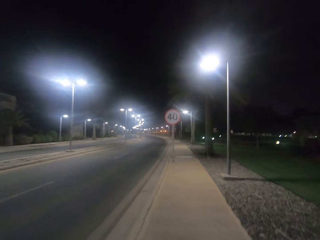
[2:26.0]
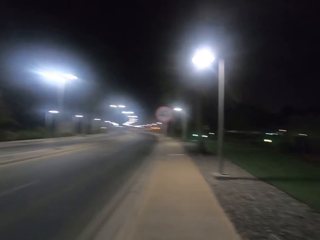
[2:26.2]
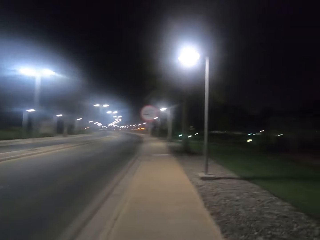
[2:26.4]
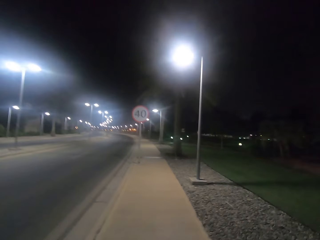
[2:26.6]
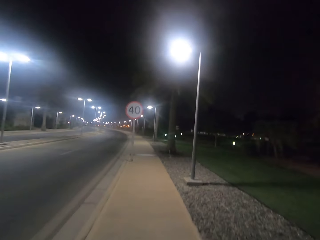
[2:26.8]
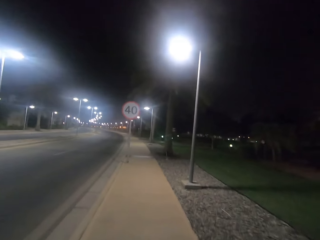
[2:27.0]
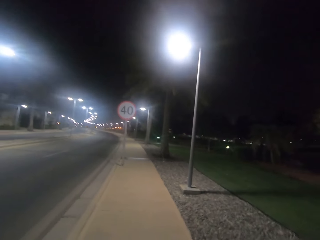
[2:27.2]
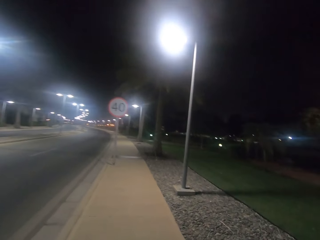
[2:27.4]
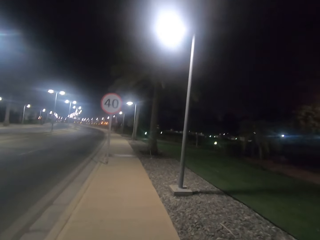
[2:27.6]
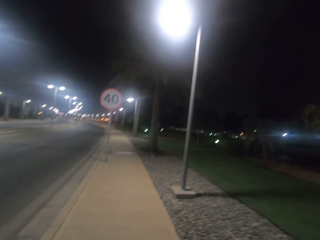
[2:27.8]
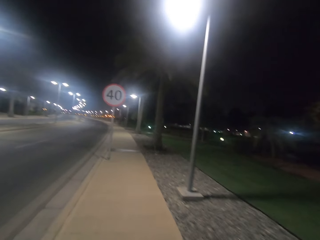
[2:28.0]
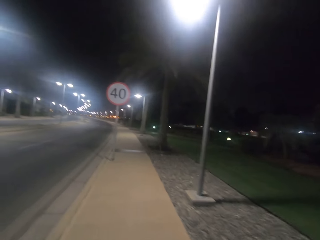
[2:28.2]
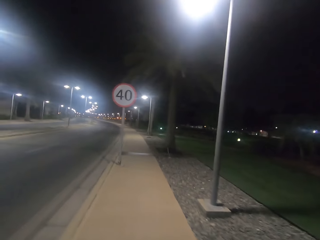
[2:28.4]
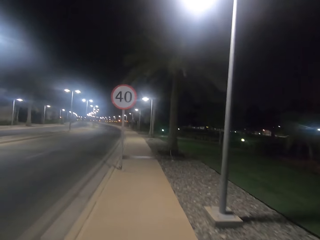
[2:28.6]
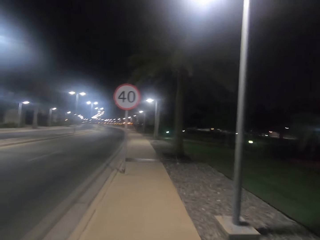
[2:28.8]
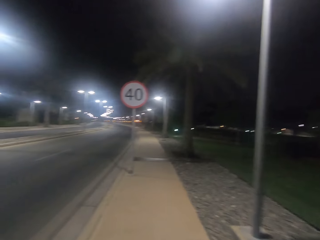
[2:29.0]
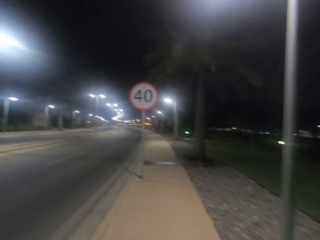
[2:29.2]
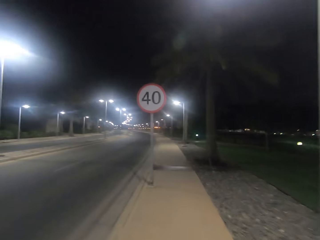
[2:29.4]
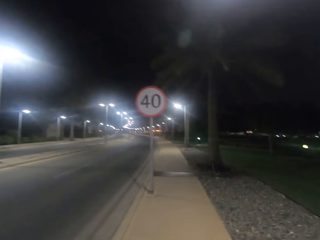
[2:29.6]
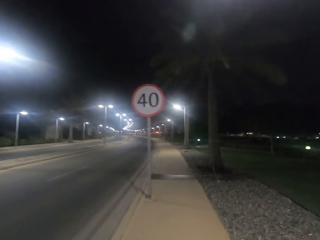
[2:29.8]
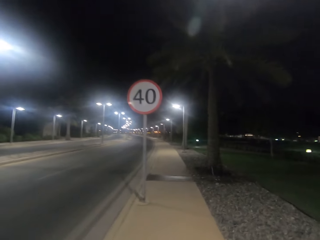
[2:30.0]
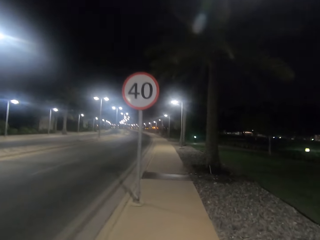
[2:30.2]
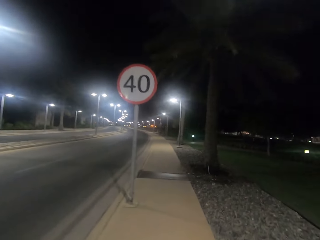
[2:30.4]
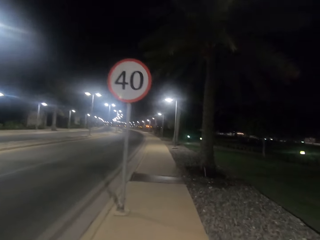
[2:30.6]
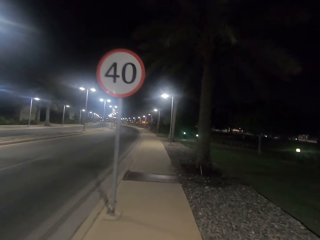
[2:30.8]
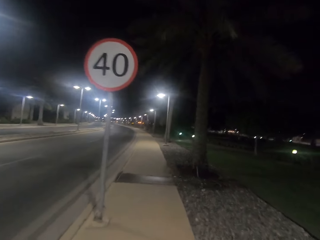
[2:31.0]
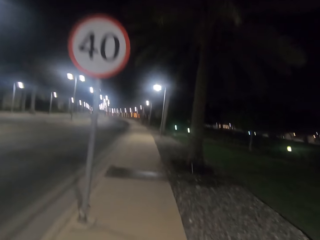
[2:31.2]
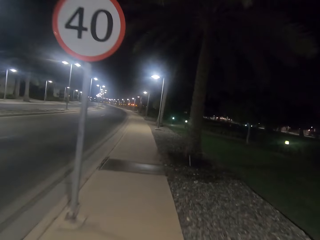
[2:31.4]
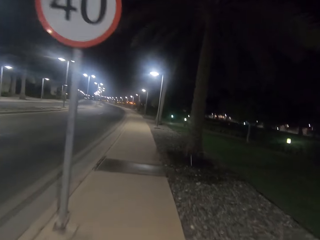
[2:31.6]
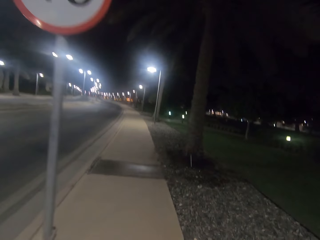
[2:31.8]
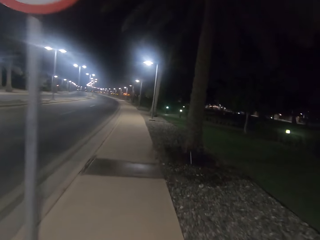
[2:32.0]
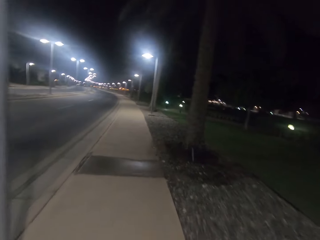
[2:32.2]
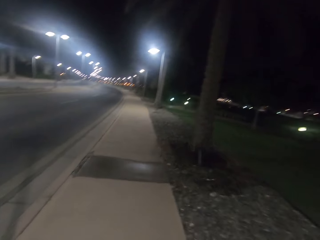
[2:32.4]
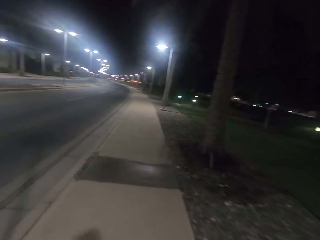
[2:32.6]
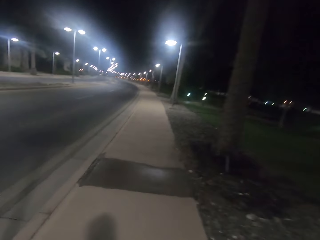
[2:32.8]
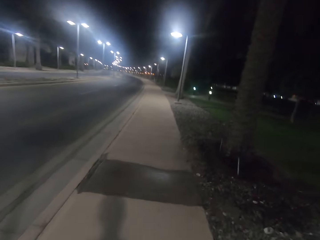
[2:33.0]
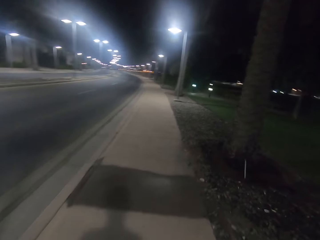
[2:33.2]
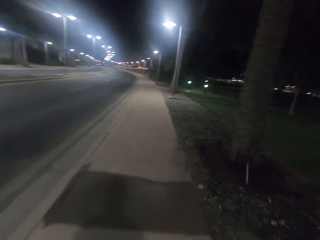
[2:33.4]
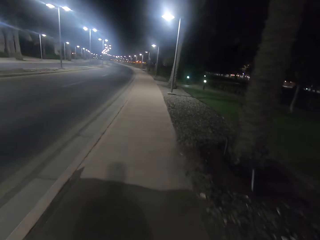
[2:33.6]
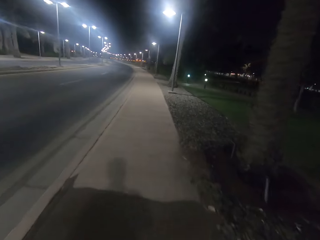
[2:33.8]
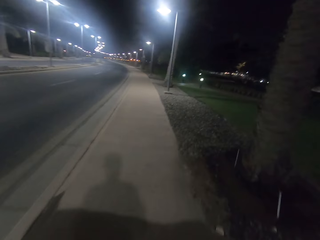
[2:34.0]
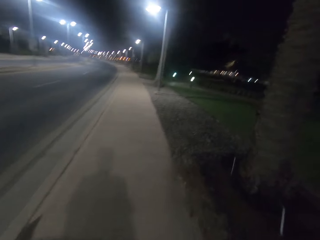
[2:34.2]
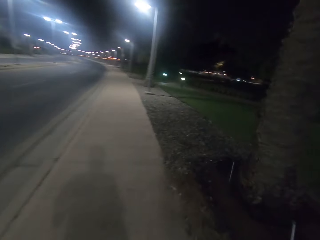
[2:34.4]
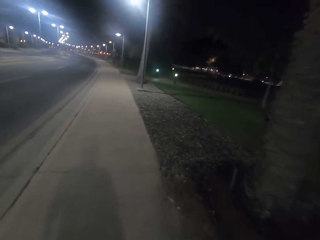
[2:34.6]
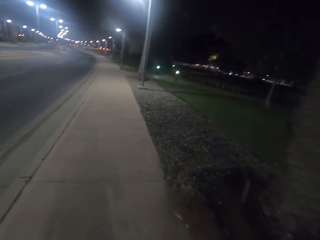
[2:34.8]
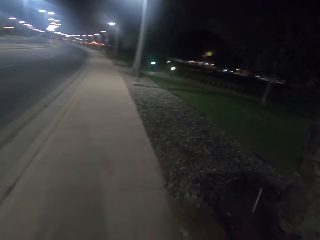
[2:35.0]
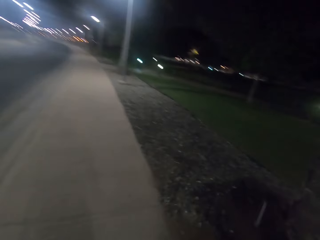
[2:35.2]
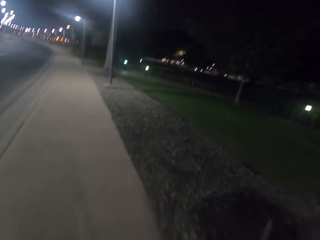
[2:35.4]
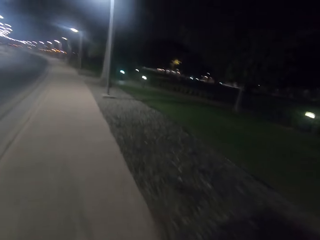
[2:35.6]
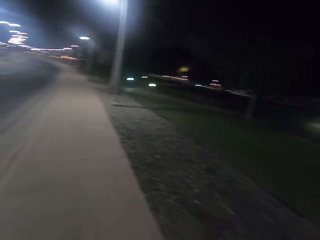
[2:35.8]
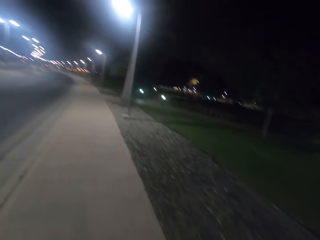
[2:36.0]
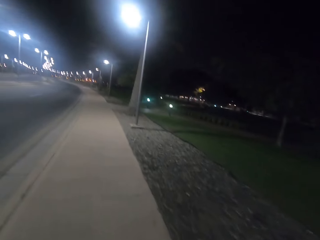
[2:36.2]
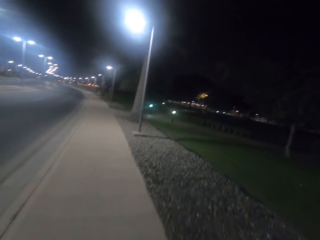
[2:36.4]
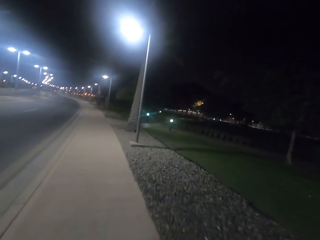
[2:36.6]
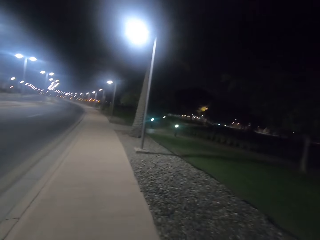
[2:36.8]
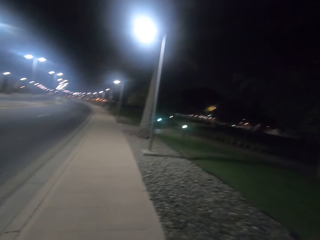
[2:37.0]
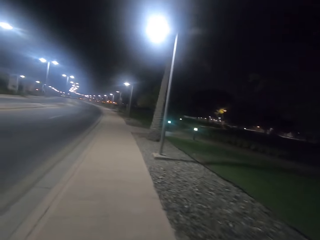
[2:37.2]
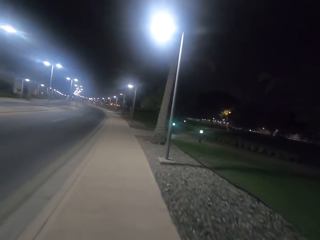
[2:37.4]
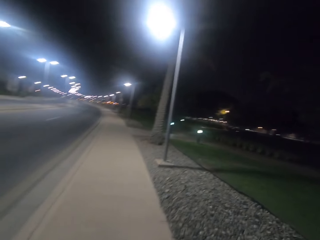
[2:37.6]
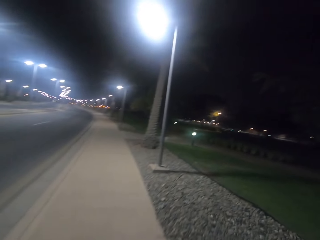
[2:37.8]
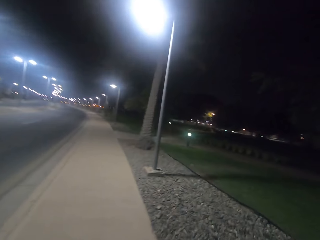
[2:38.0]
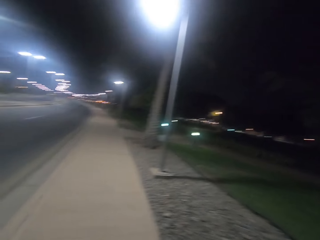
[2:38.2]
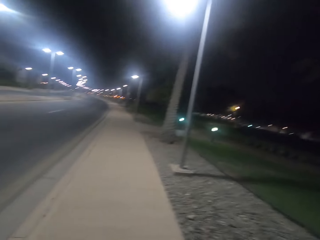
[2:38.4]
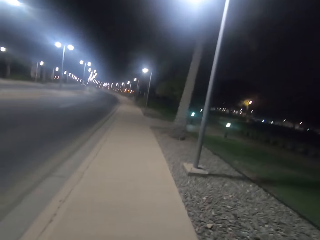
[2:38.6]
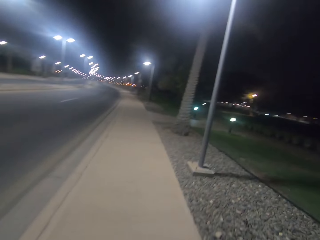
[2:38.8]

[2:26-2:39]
The camera wearer walks past a street light on the sidewalk. They walk past the speed limit sign. They walk past the speed limit sign on the sidewalk. They walk past a tree on the sidewalk.

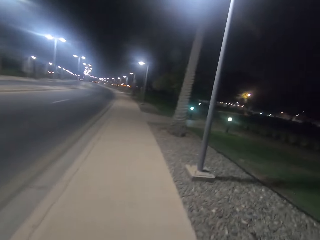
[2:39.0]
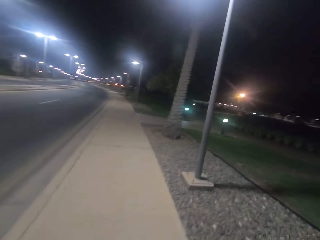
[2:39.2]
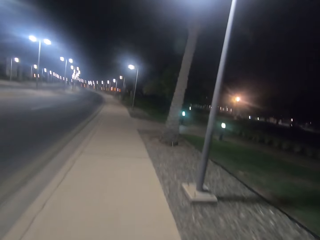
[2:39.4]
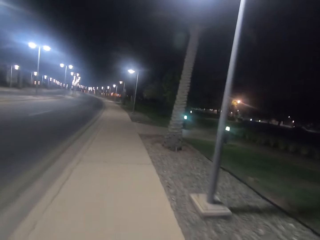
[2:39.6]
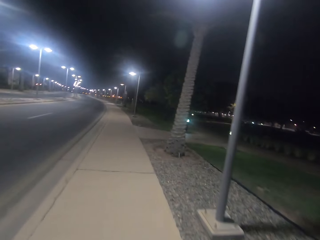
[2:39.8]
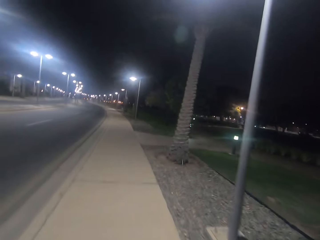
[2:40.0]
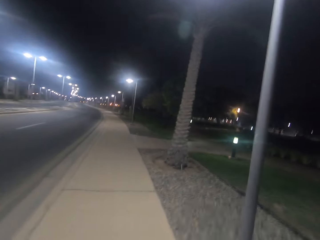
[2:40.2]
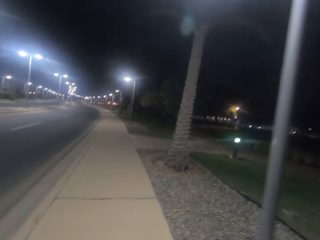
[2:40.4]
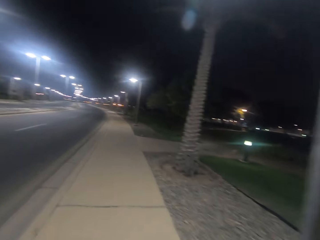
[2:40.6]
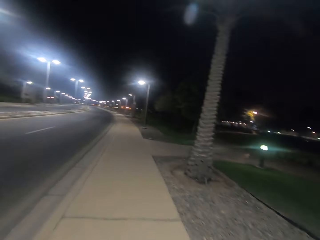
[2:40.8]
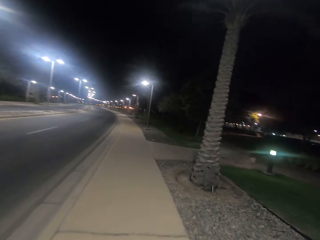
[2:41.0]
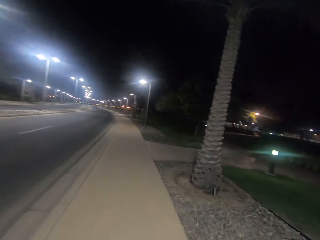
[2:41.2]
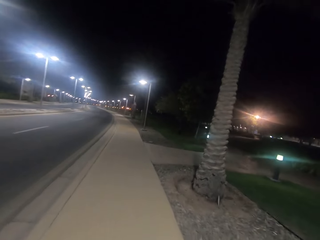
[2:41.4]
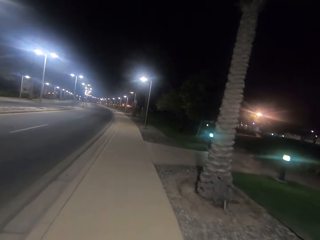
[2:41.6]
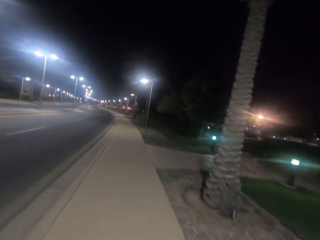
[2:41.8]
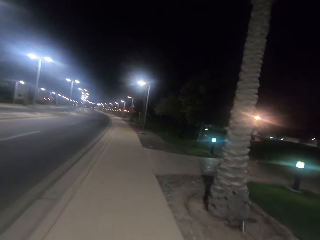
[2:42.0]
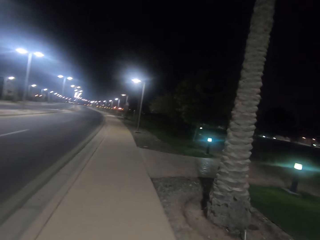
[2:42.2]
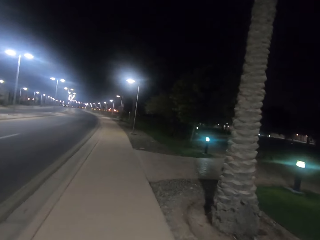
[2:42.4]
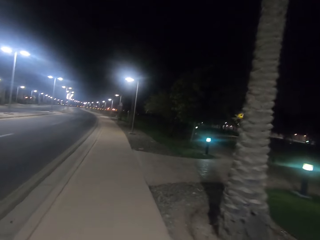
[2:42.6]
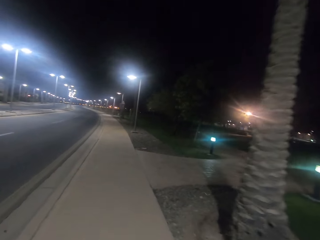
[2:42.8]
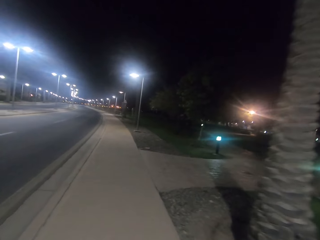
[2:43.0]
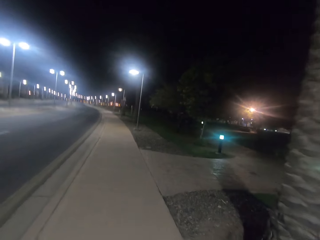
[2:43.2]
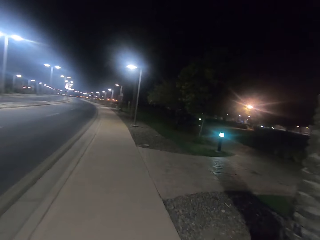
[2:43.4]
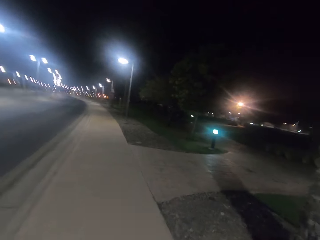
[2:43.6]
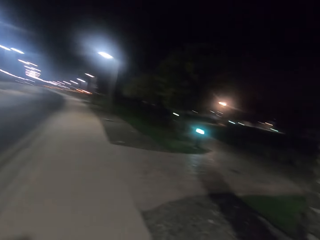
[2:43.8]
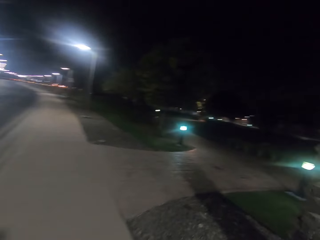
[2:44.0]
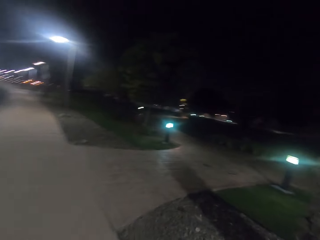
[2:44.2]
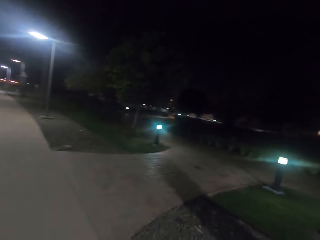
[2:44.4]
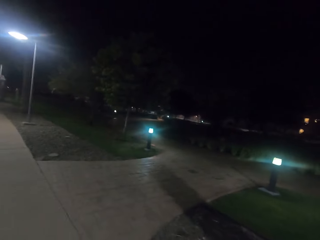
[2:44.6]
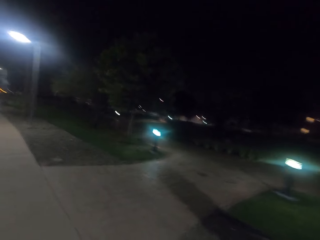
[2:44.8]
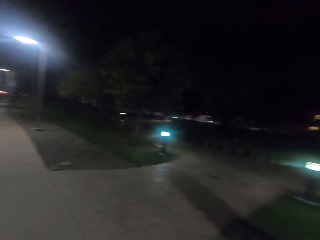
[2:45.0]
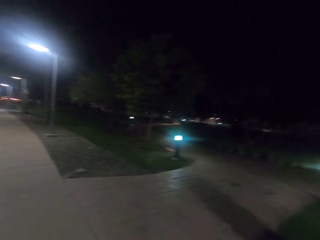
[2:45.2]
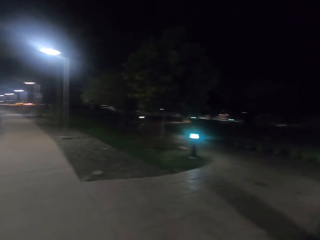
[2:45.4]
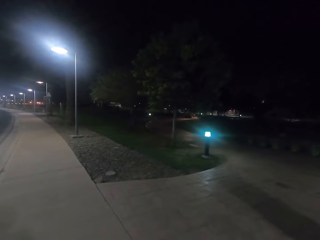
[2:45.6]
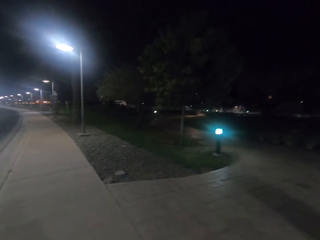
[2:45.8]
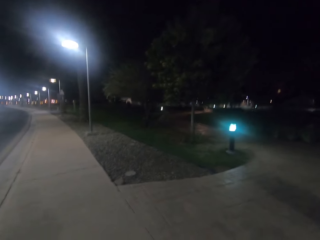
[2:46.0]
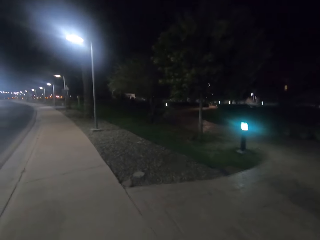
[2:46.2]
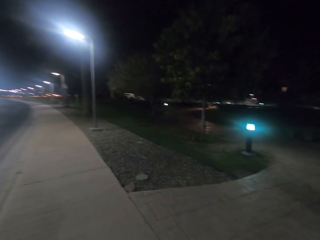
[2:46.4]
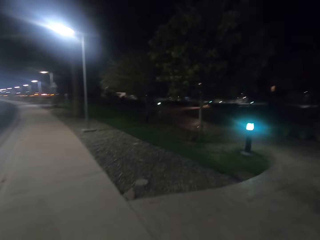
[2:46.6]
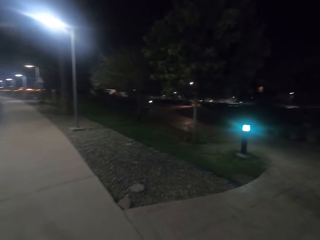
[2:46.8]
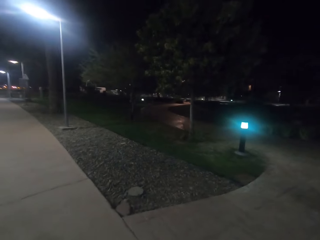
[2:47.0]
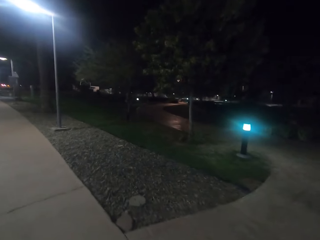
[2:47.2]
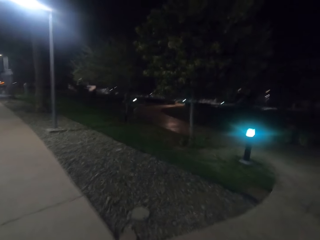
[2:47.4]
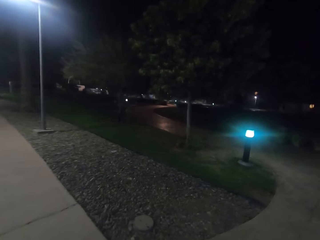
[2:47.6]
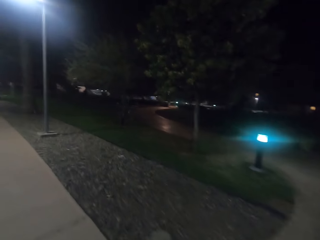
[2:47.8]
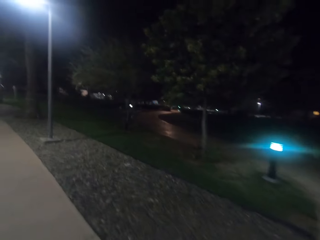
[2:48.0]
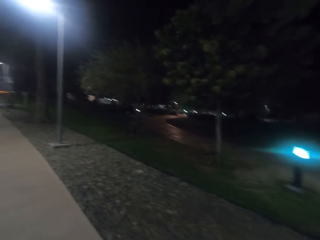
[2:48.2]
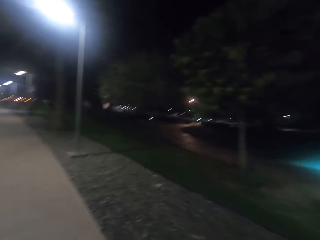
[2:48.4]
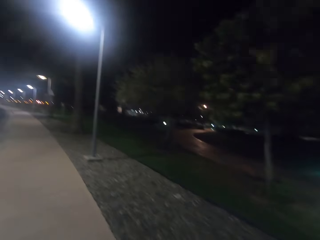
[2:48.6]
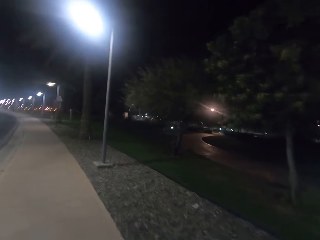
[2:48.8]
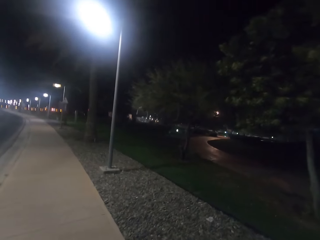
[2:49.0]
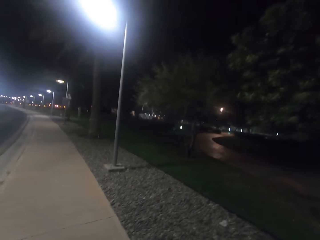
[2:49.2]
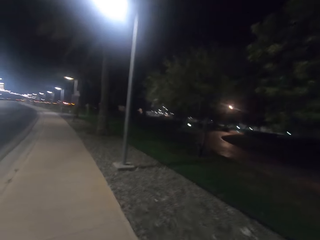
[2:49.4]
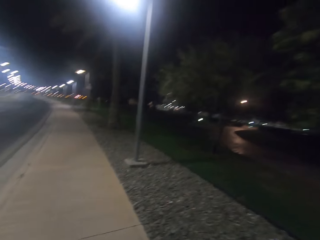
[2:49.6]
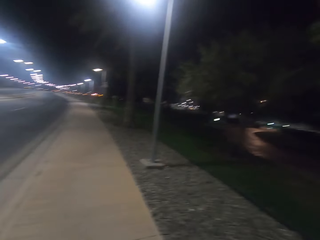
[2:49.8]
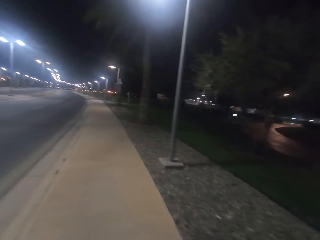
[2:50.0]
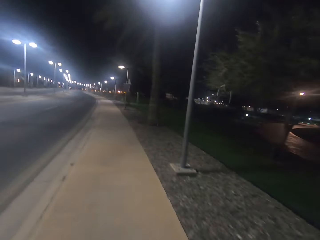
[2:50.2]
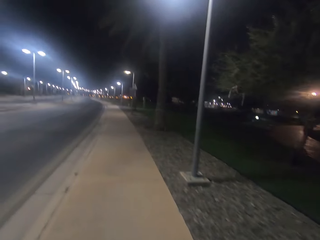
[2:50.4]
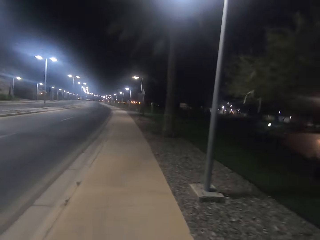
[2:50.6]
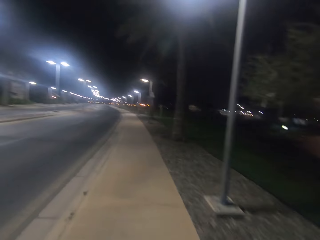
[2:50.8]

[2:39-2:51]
The camera wearer walks past a street light on the sidewalk. They walk past a tree on the sidewalk. They walk past the first street light on the other sidewalk. They walk past the second street light on the other sidewalk.
